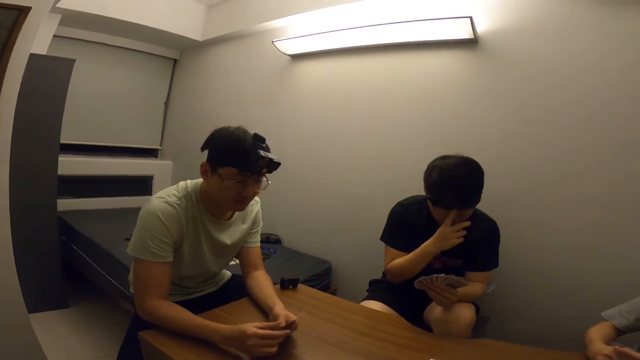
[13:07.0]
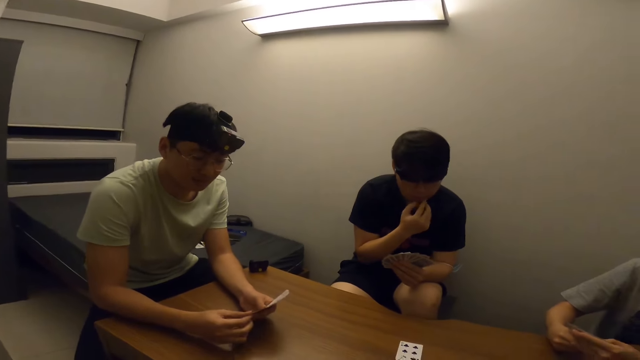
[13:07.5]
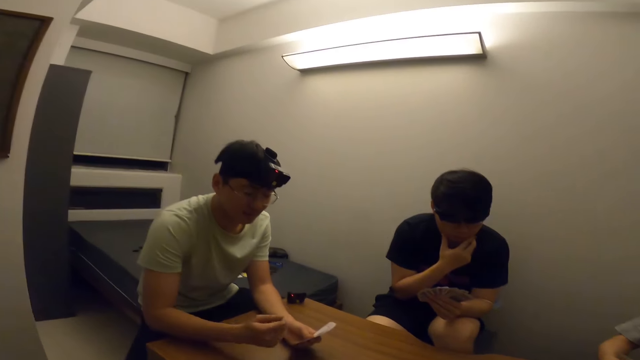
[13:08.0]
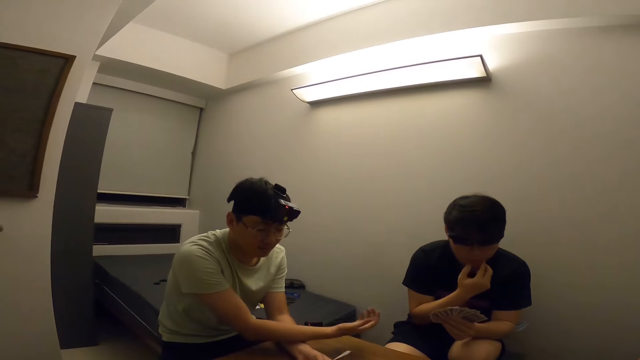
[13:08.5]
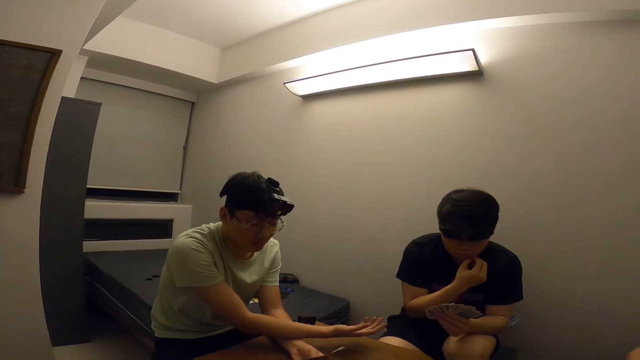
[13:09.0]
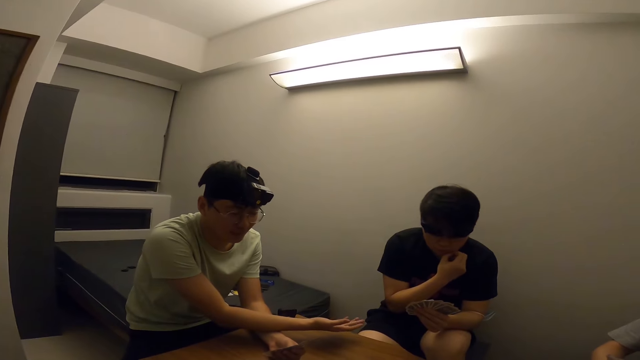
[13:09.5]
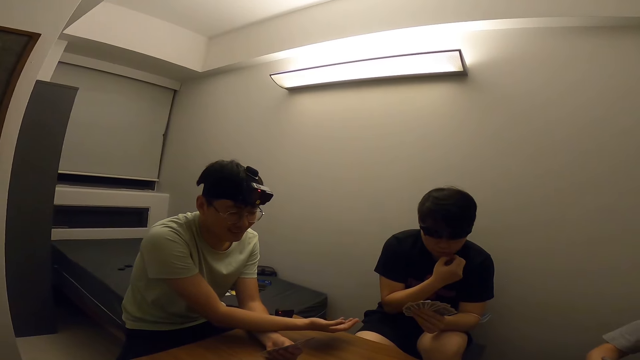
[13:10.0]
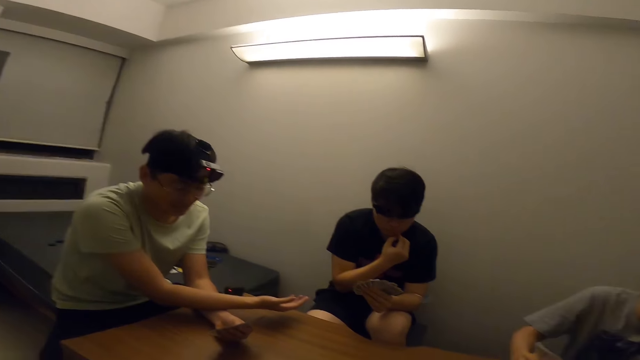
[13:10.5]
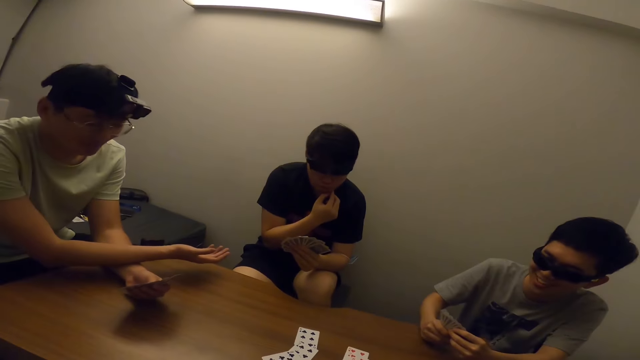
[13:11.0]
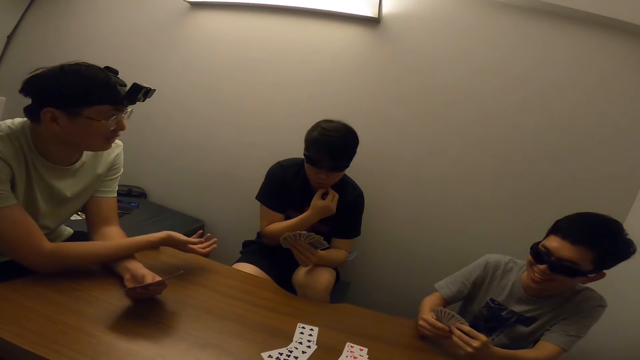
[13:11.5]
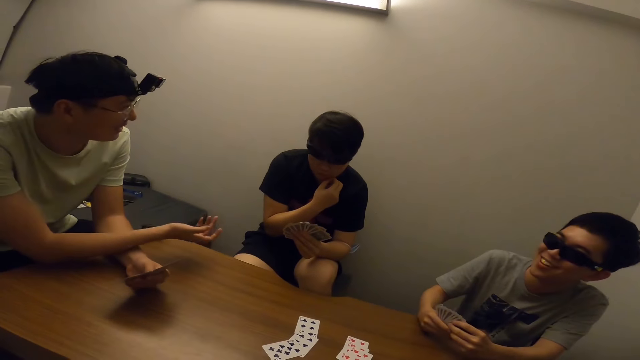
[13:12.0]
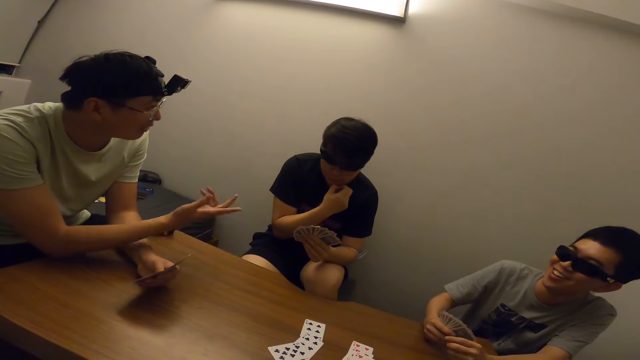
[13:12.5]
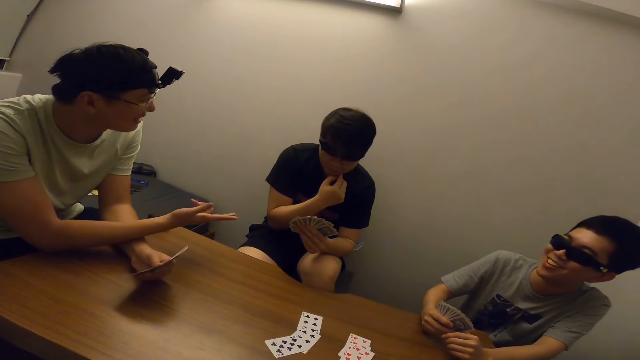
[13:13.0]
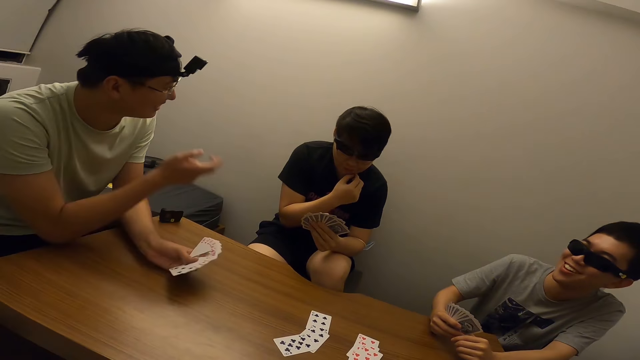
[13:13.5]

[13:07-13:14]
The camera wearer talks with a man, another man, a third man and a fourth man.

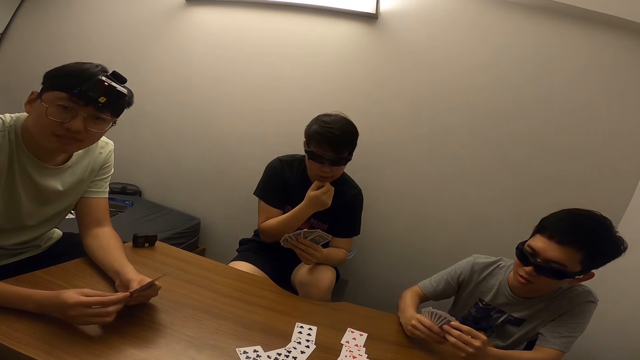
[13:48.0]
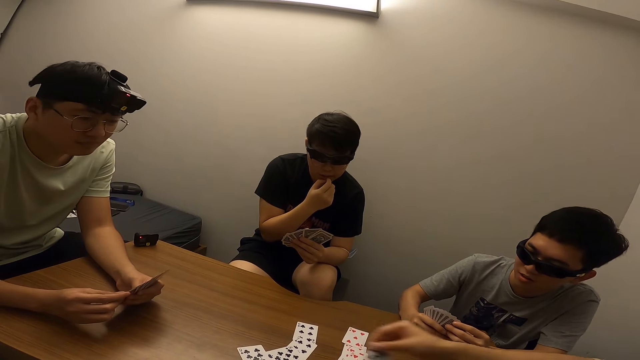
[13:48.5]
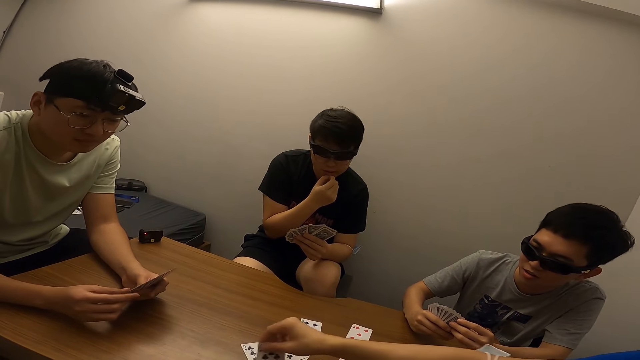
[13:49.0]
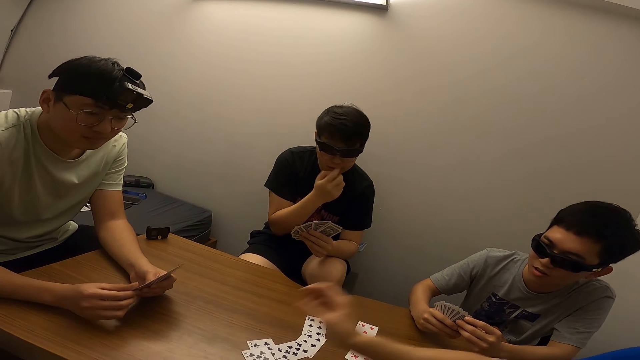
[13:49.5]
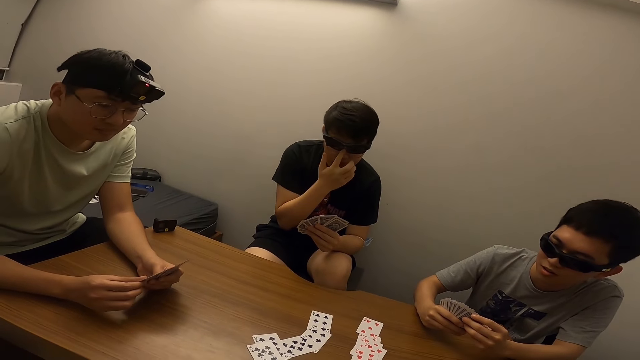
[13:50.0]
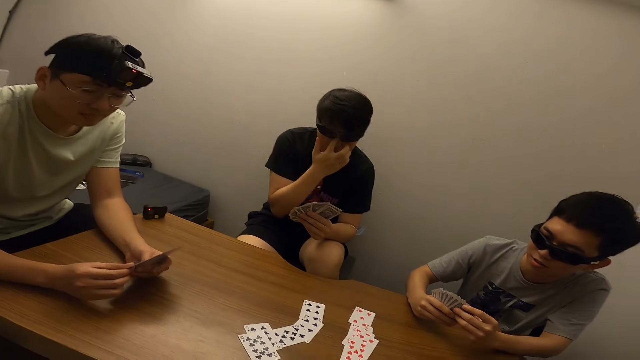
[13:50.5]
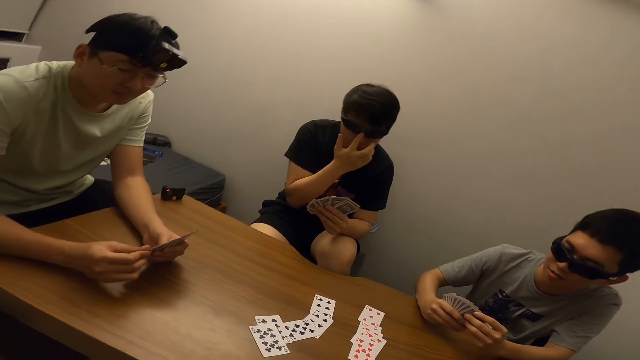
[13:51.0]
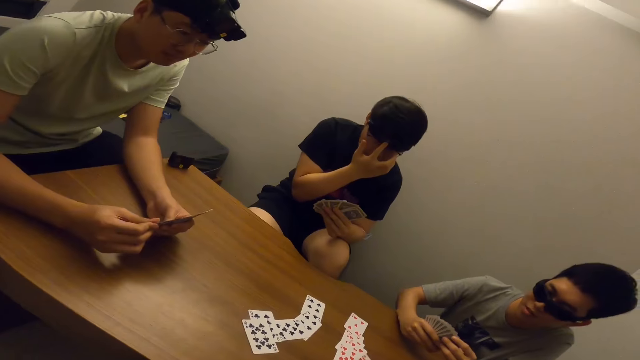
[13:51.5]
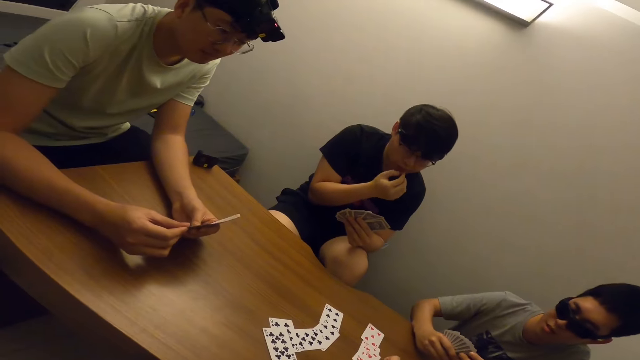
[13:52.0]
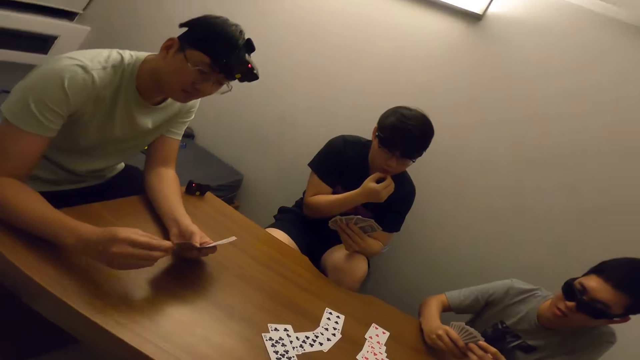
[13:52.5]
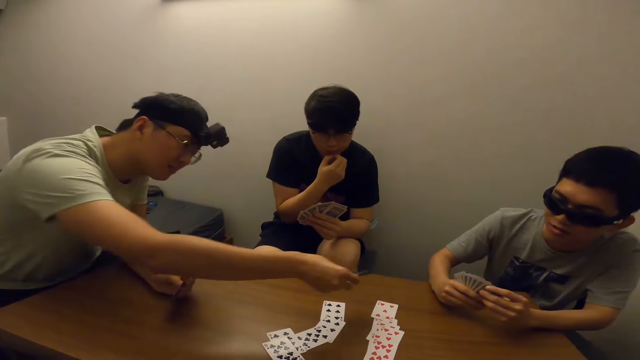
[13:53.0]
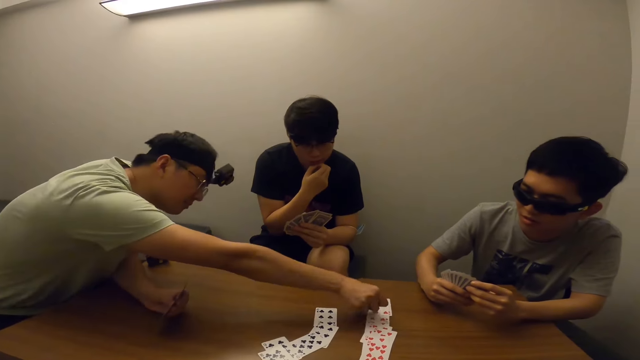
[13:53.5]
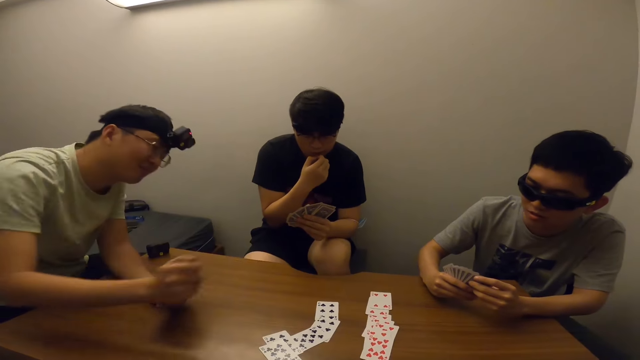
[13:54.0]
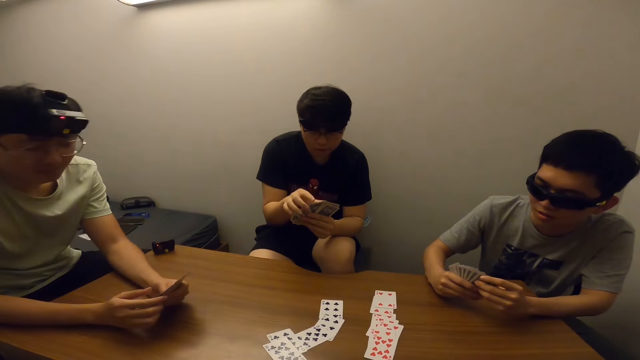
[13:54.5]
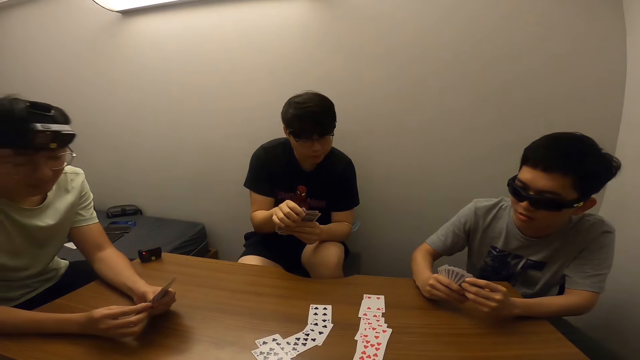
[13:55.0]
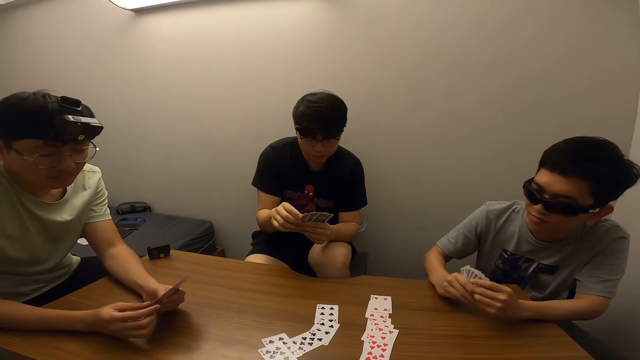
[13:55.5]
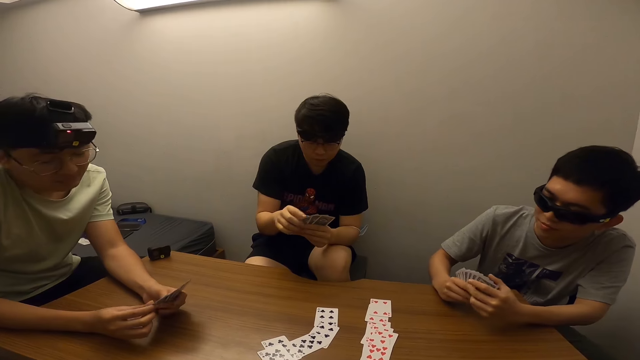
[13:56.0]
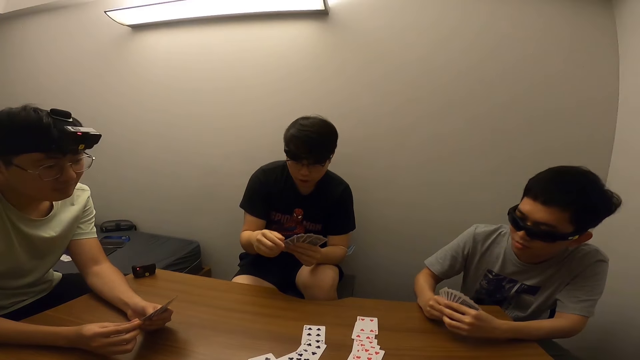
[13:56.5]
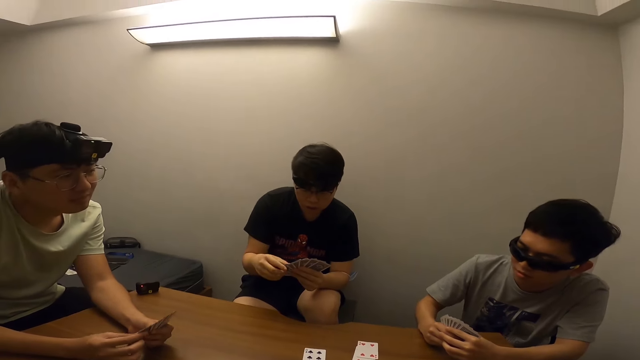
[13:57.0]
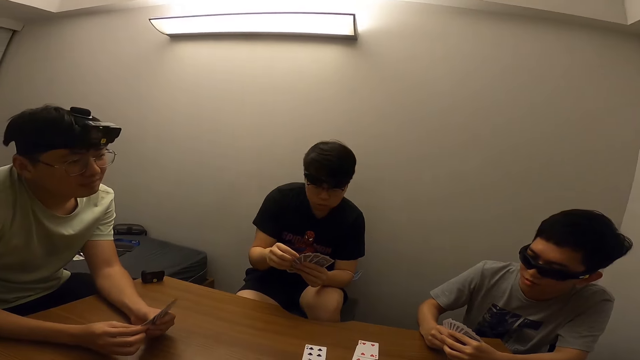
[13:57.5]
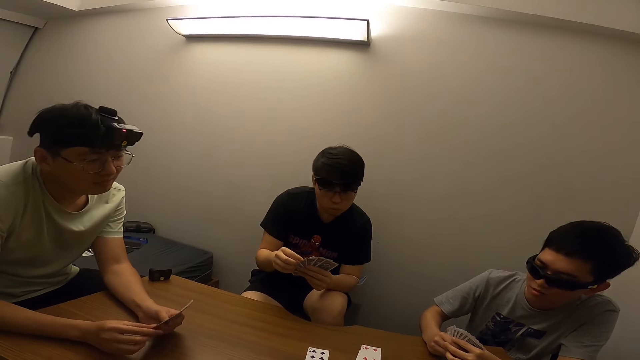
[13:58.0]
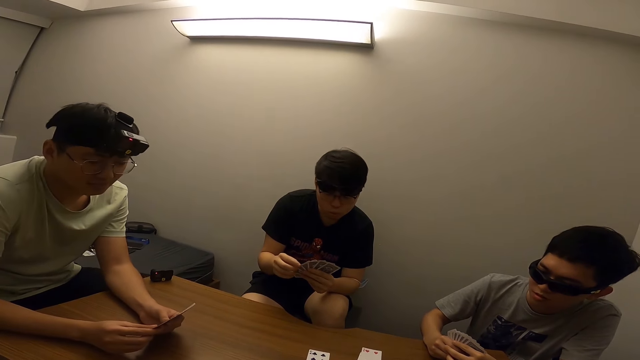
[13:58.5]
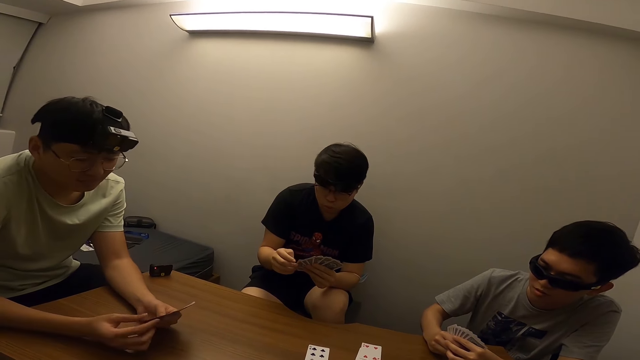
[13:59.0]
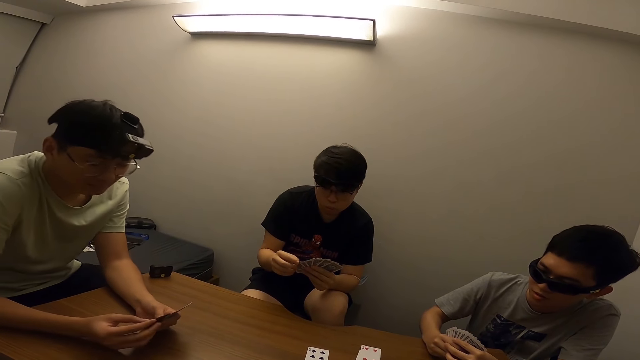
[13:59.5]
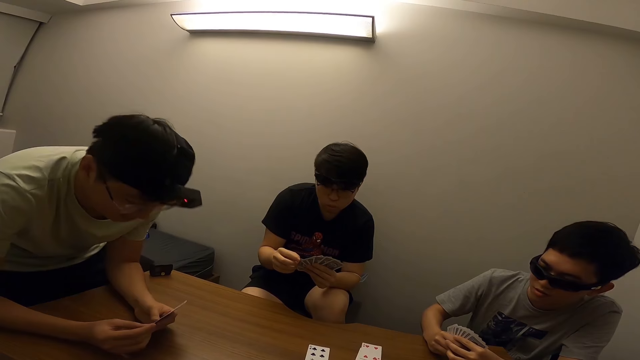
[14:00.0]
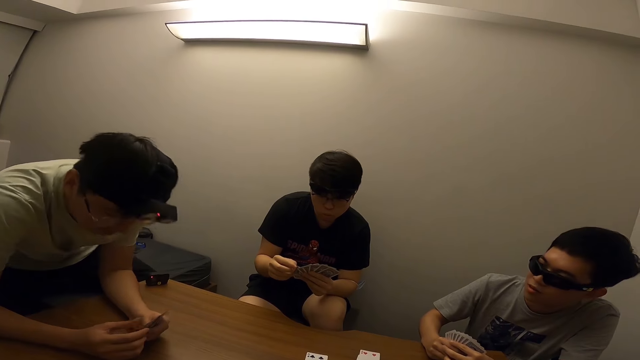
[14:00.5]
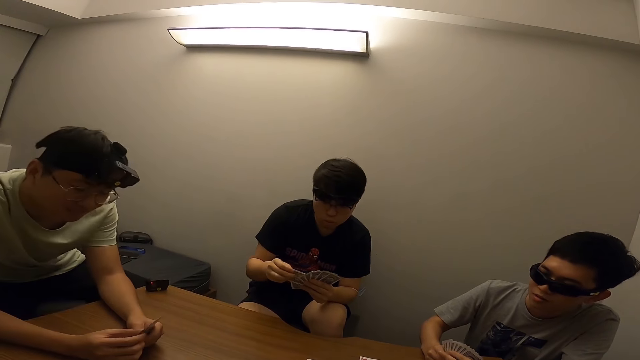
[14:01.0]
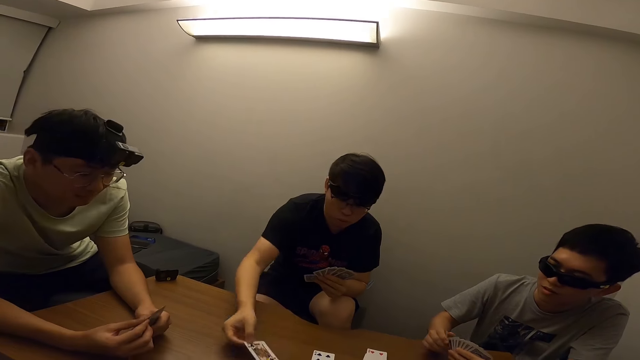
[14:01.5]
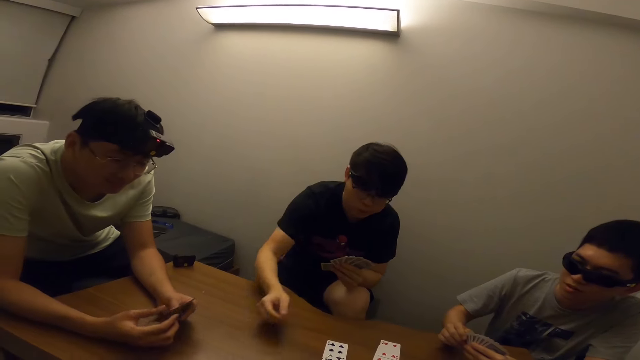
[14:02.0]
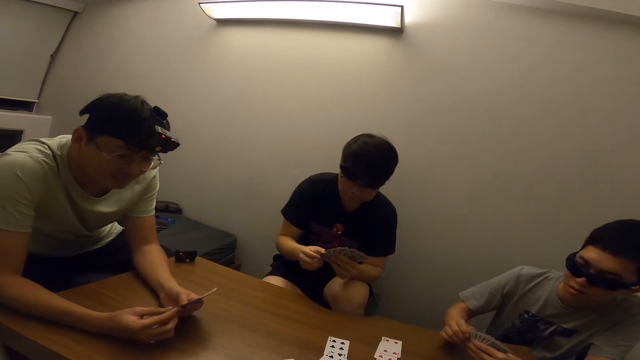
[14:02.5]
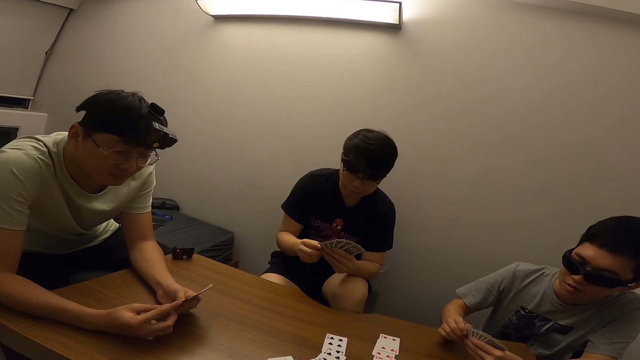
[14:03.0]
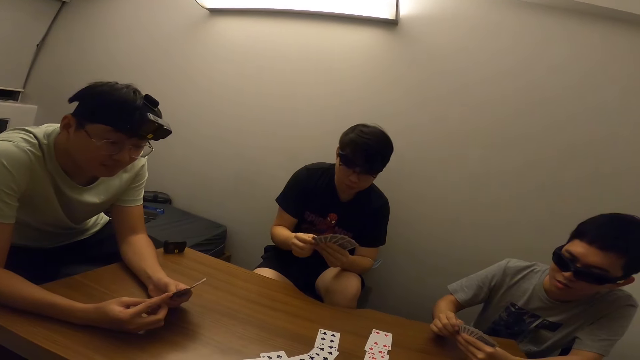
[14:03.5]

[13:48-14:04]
The camera wearer places a card on the table with his right hand. He draws a card on the table. A man places a card on the table with his right hand. The man draws another card. The man adjusts himself. Another man places a card on the table with his right hand. The other man draws another card.
